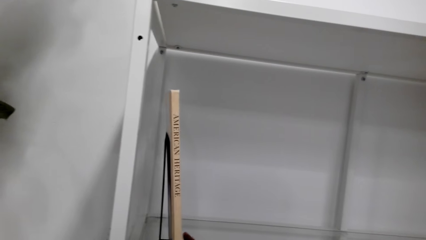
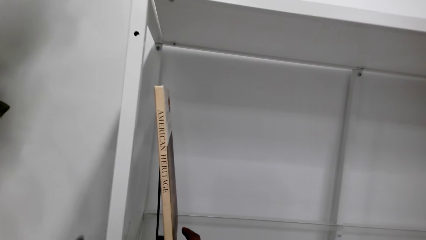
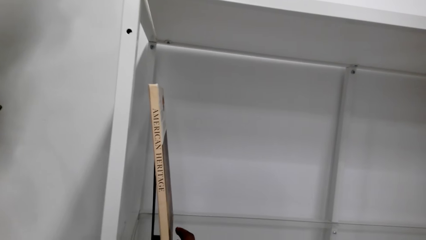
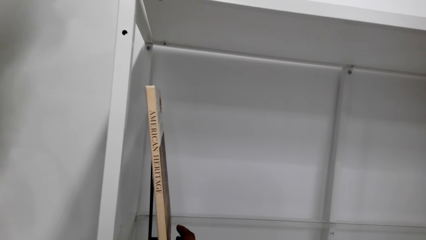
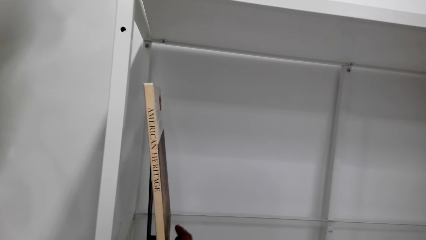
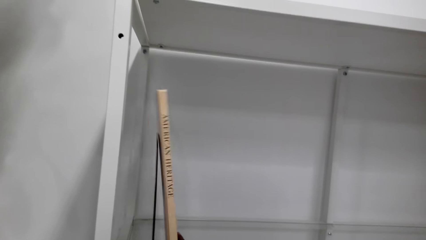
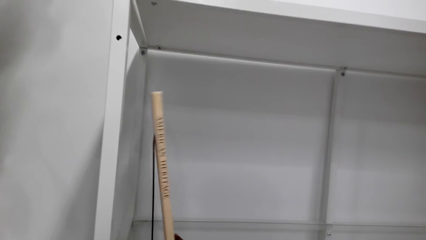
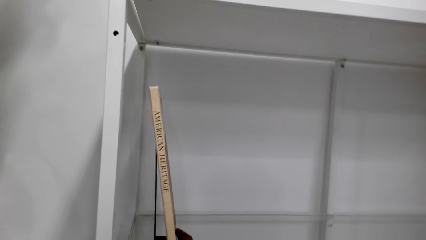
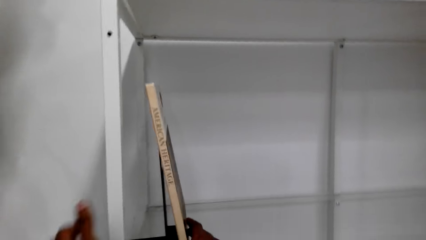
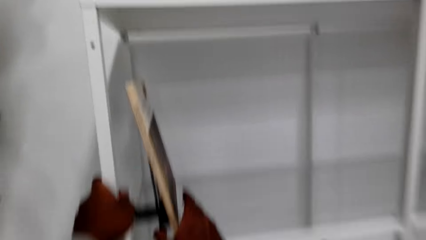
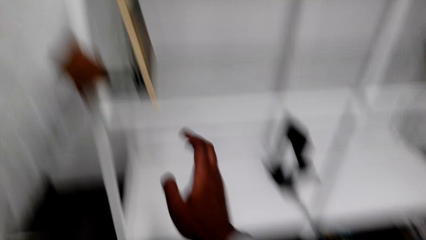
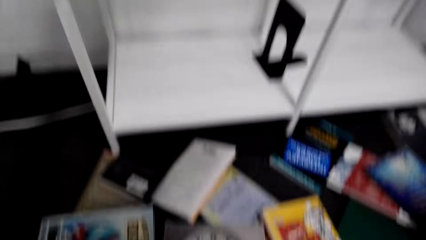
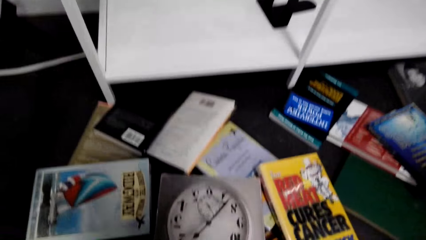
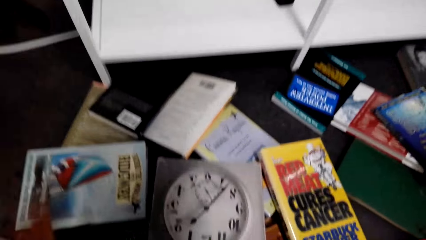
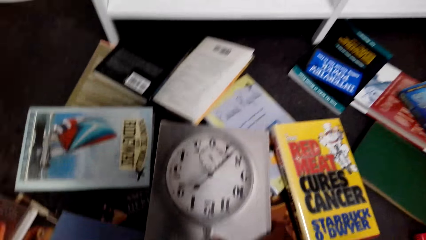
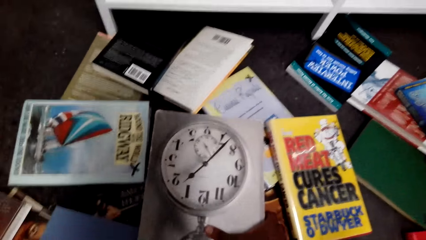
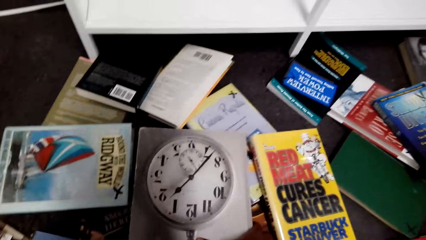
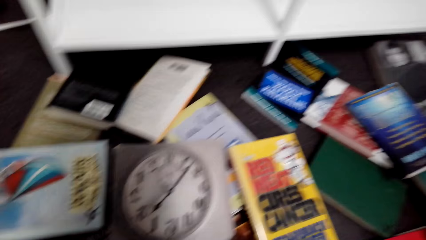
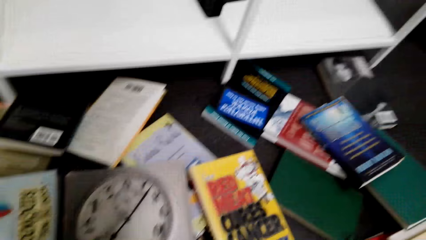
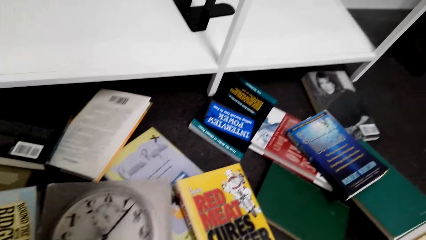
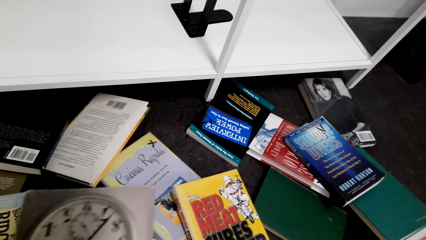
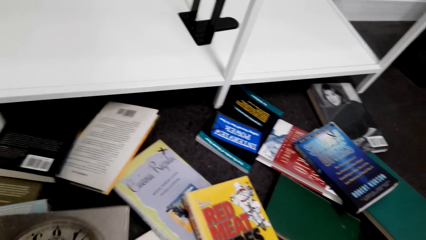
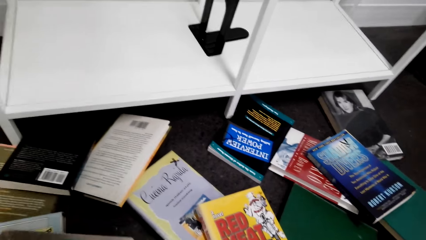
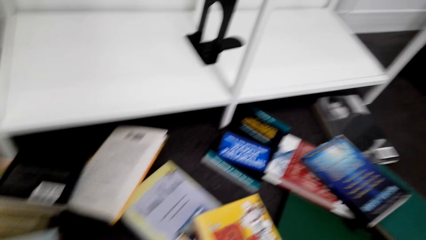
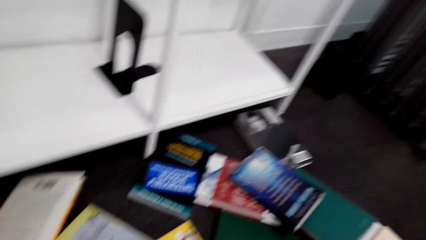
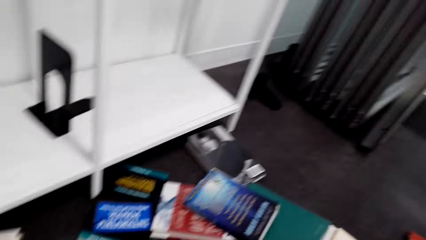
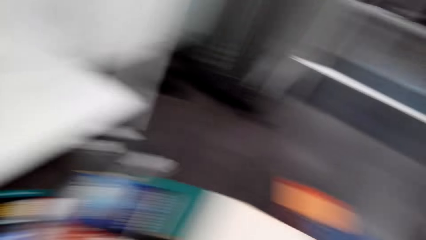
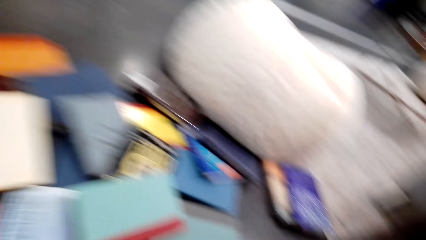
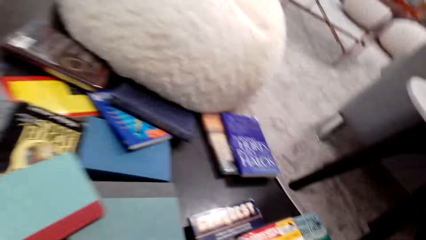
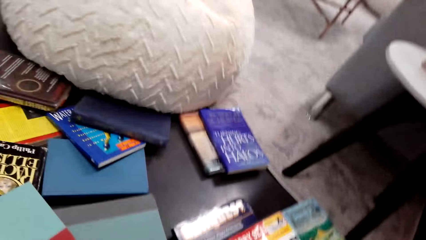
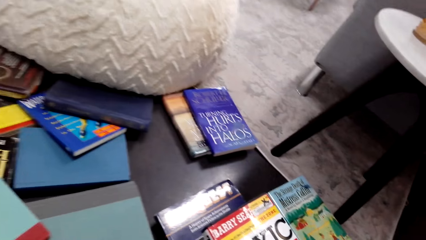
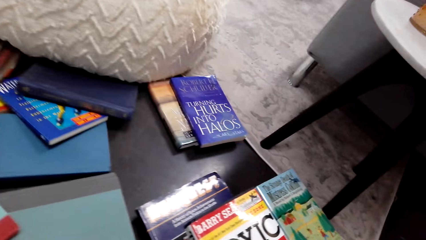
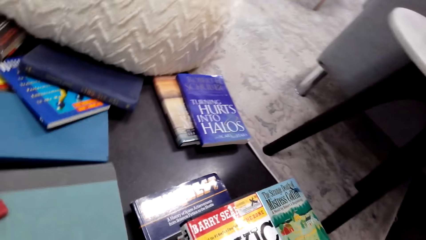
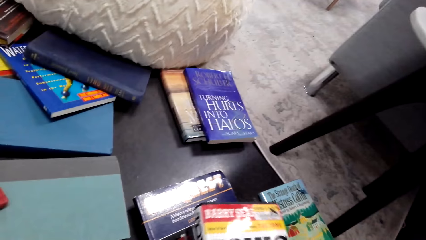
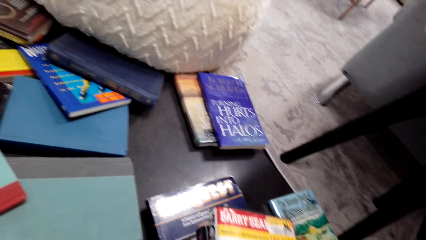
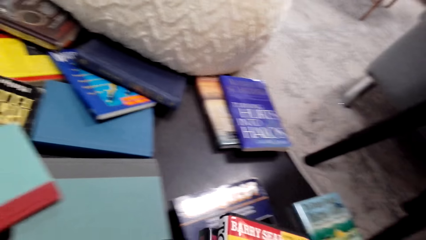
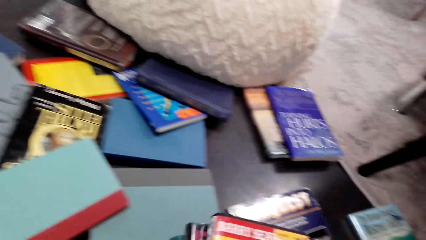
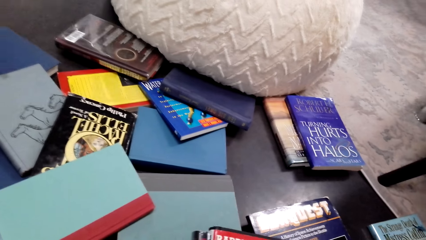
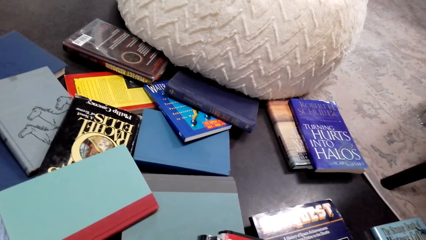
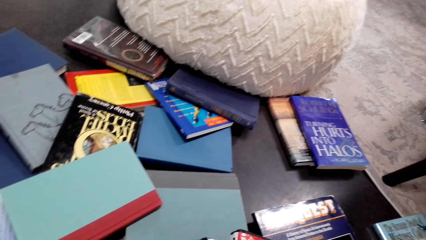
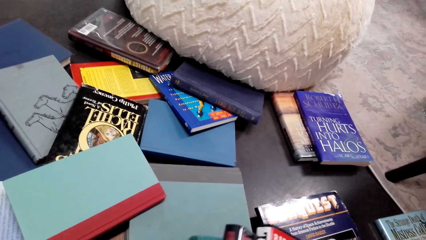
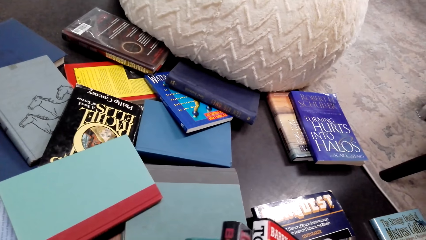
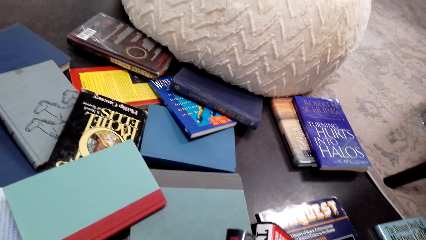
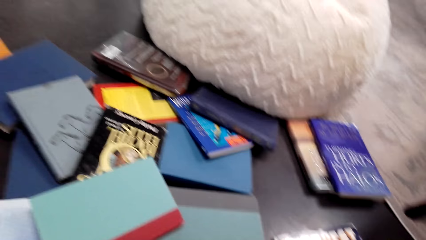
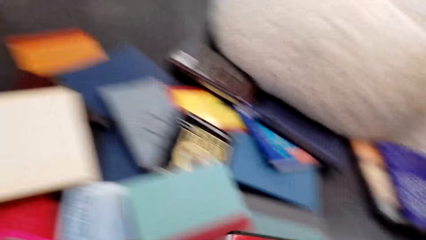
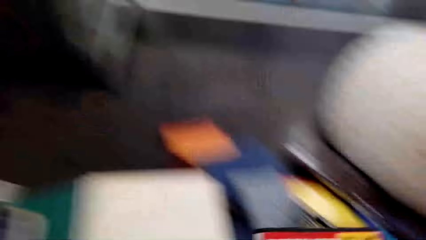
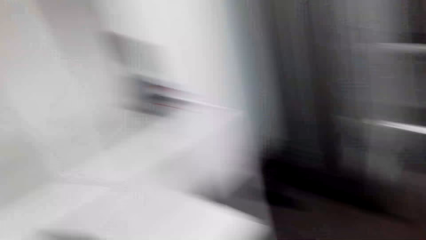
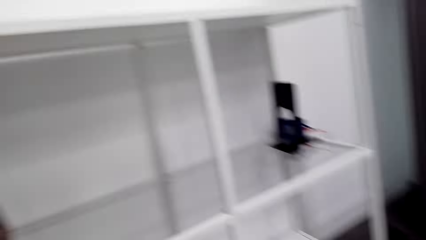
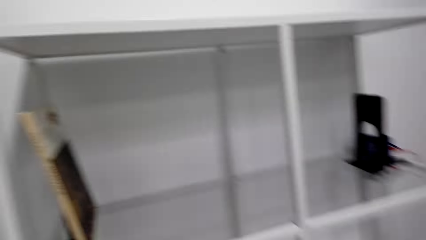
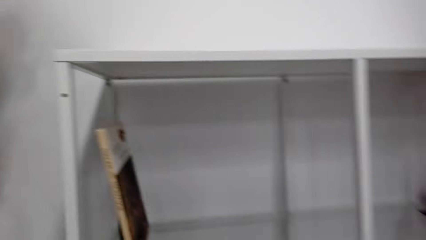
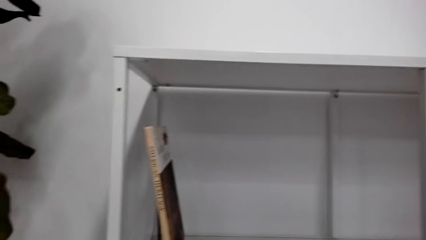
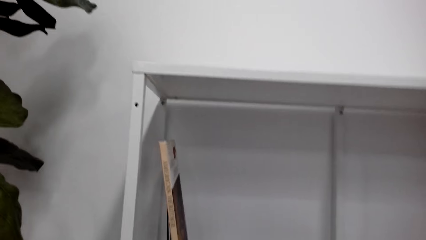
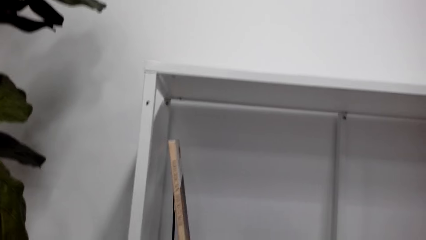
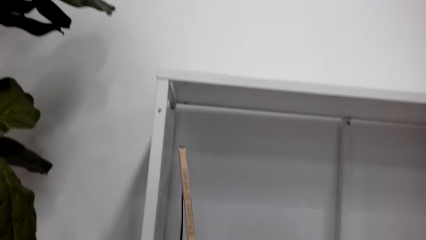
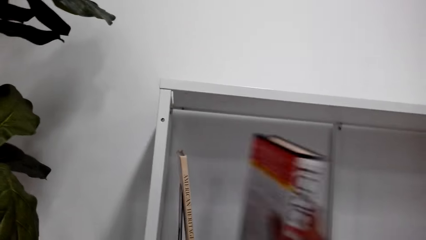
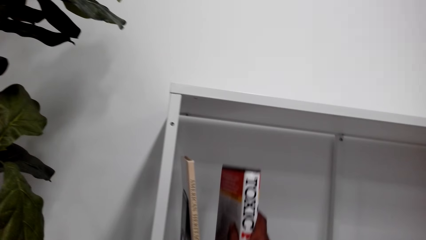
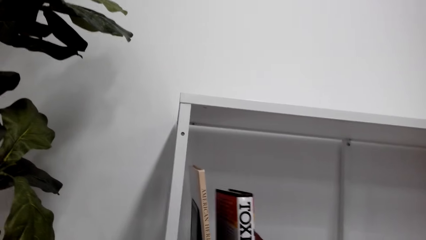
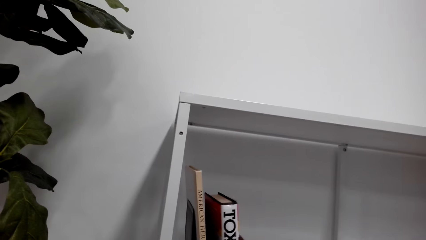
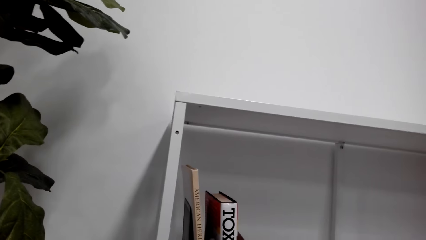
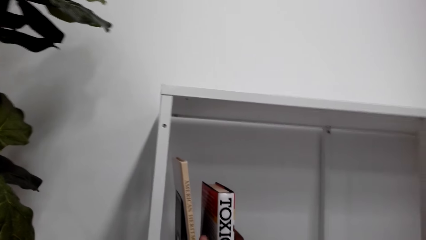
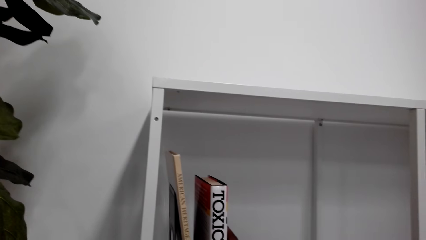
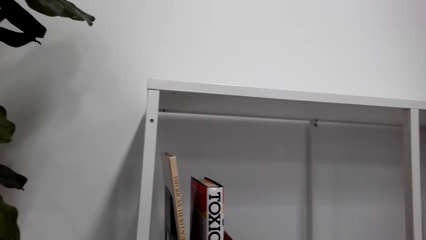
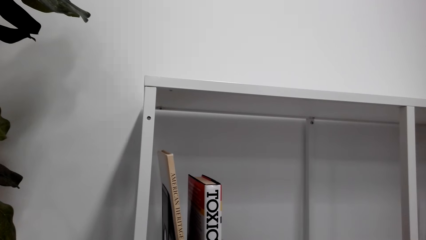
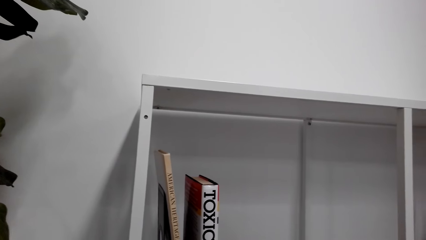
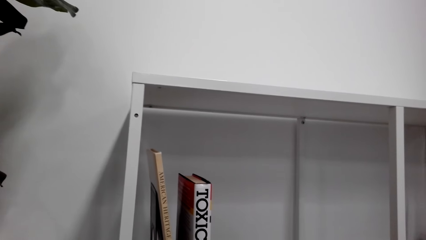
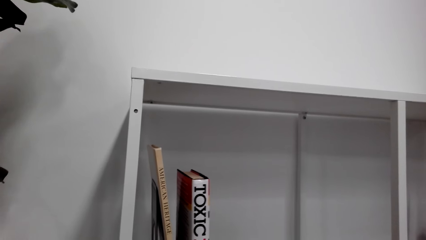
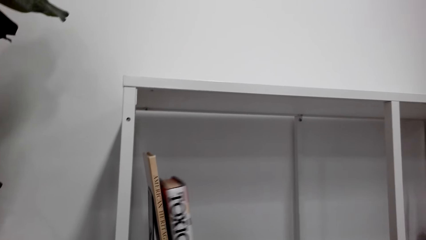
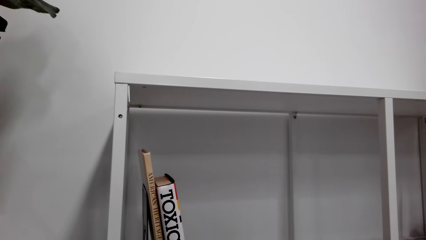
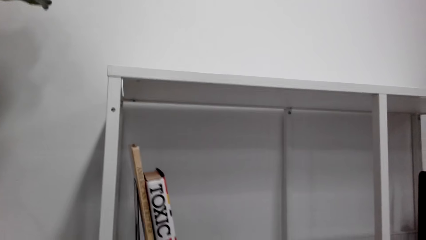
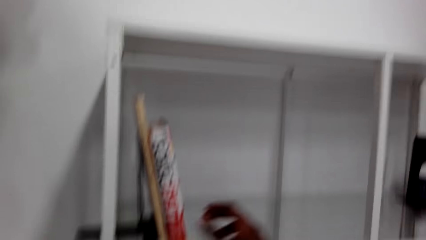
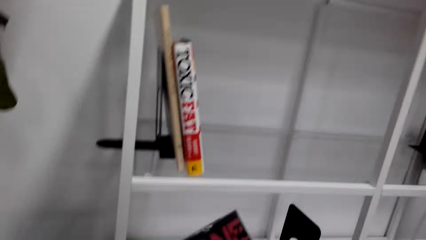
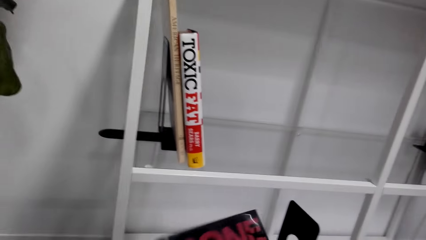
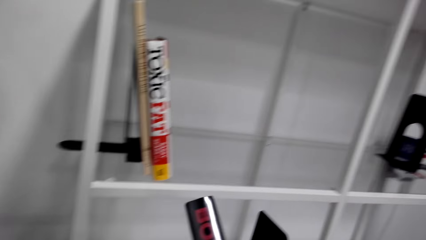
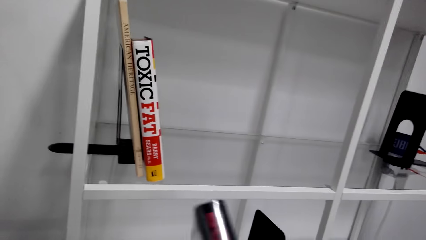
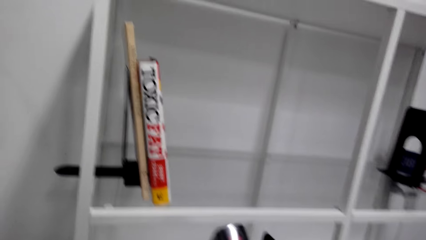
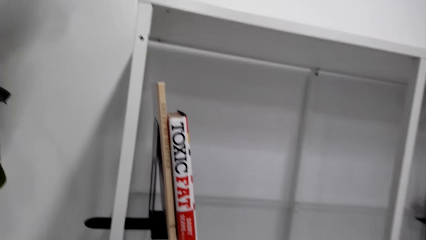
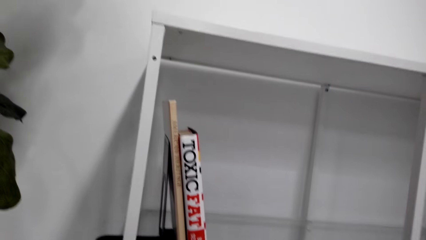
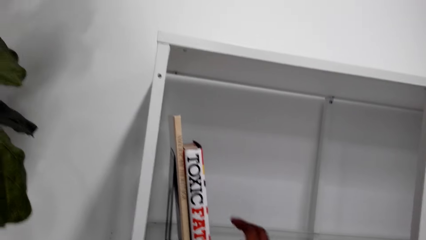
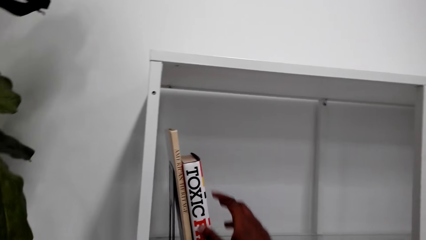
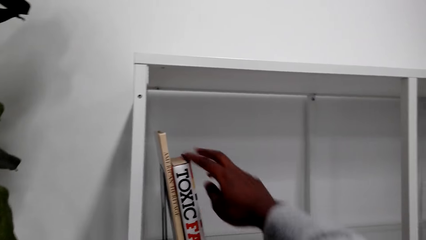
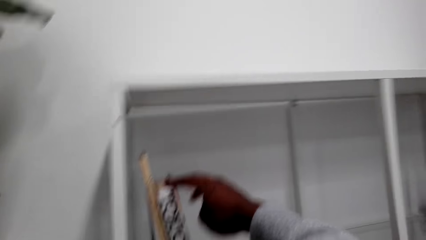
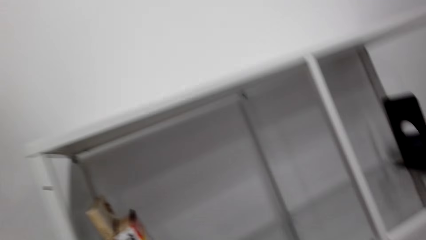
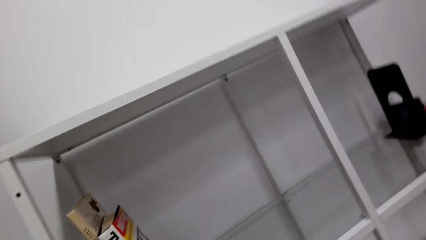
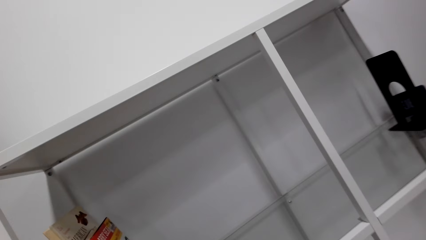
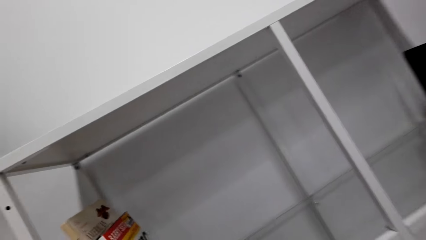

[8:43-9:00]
The camera wearer looks for a book on the floor. They pick other books from the shelf. They put the book on the shelf.
